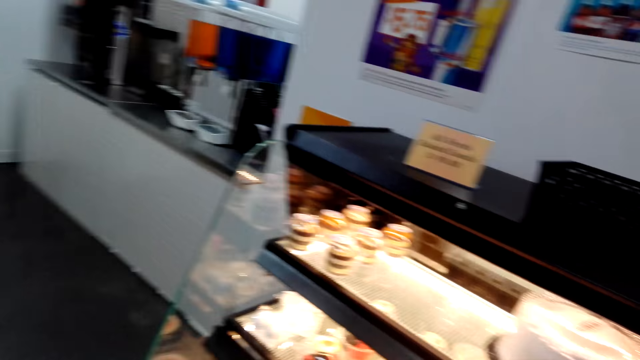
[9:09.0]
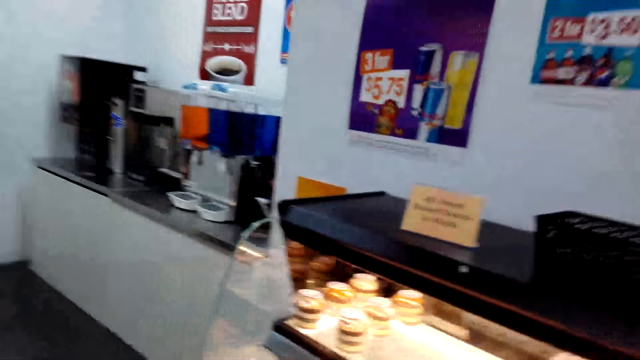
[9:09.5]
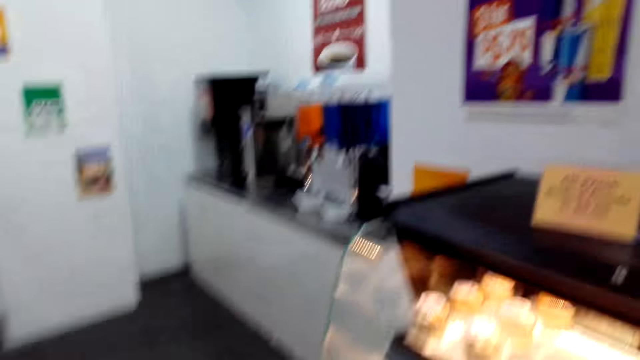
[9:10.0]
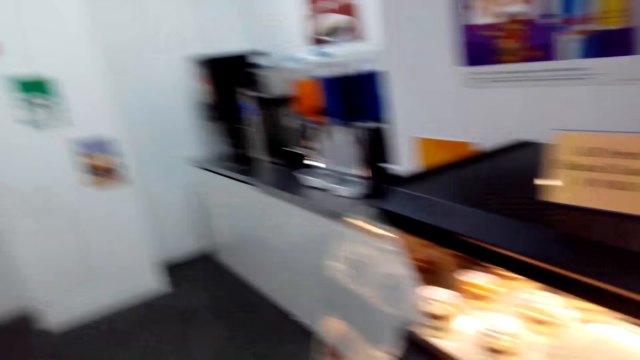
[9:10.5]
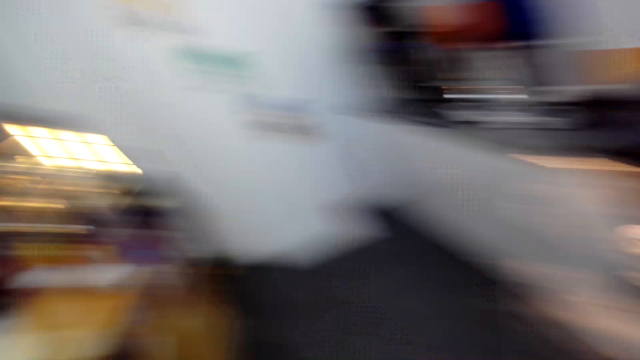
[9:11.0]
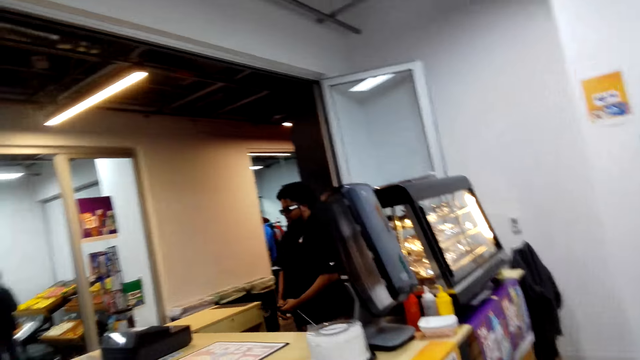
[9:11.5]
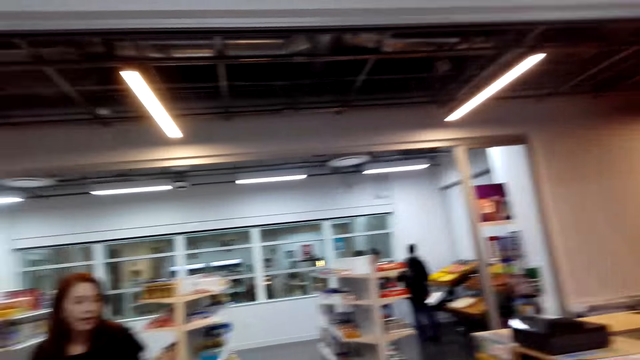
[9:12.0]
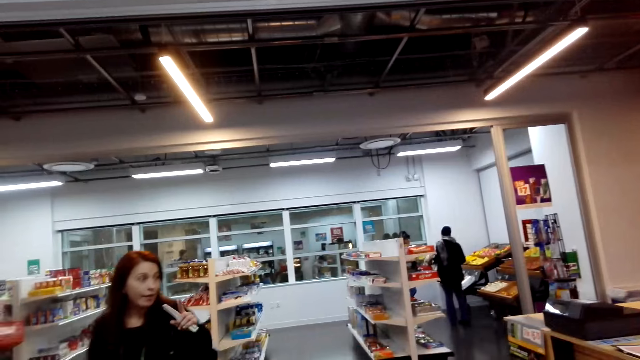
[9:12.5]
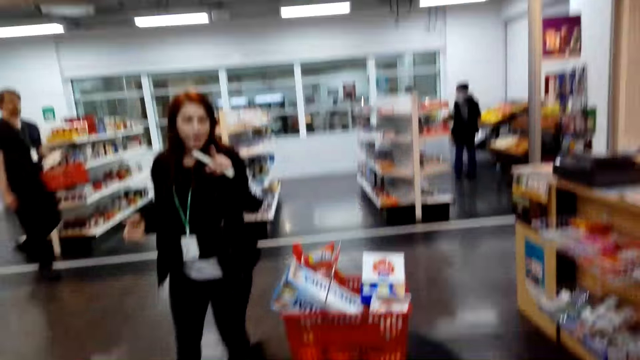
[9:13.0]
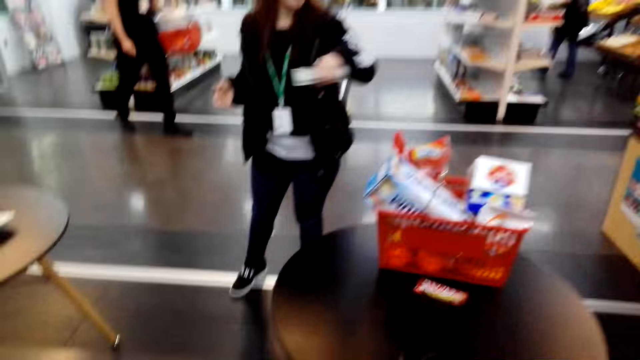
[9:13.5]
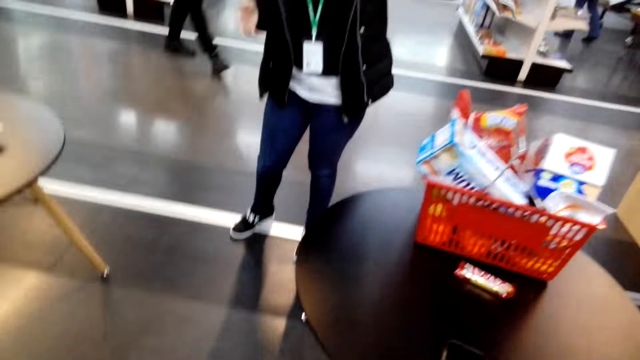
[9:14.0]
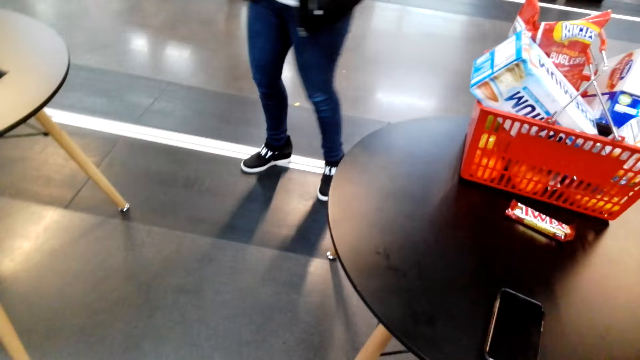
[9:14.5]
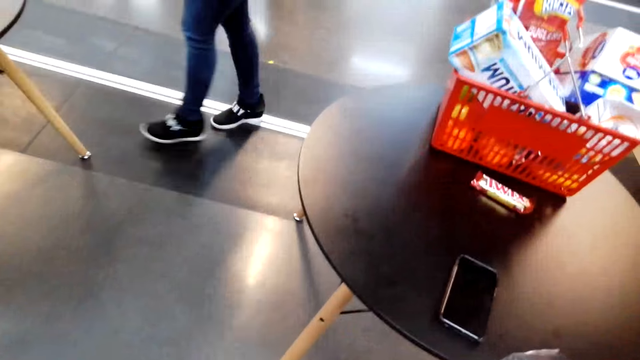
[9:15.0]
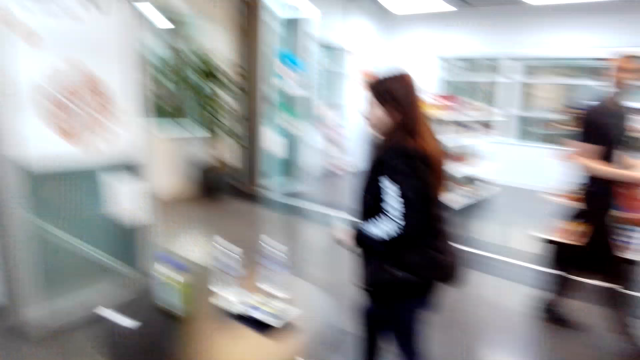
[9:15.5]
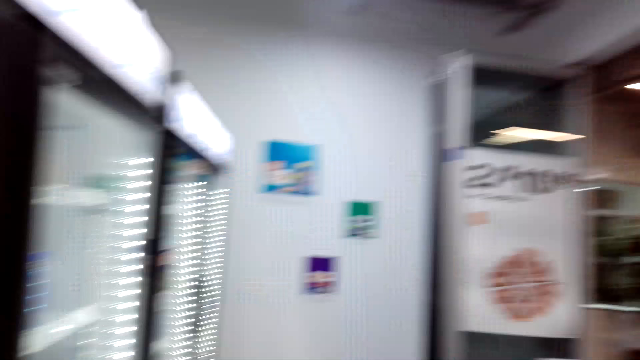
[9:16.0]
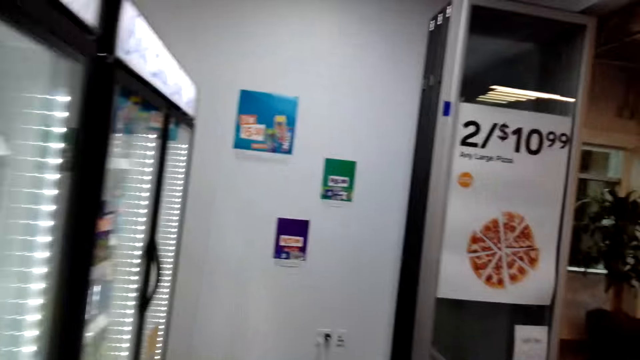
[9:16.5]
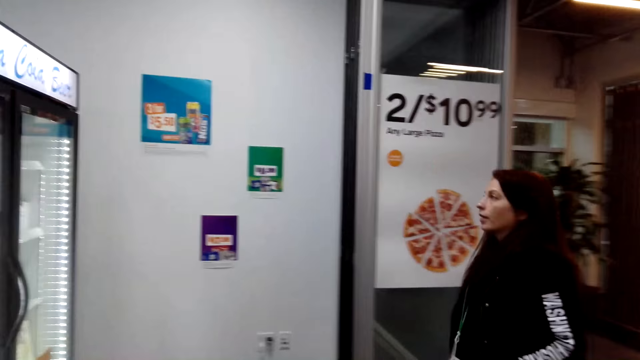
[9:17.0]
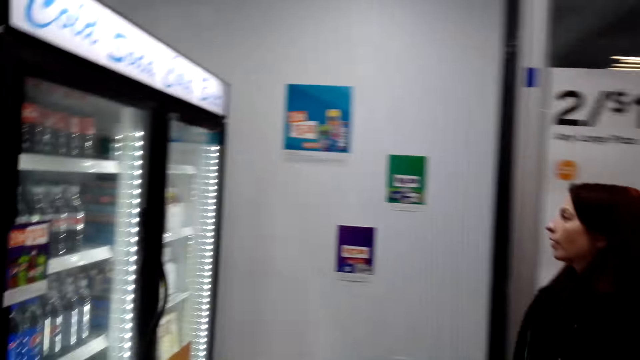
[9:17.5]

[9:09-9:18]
The camera wearer talks with the lady. They walk towards the fridge. They dialogue with a woman.

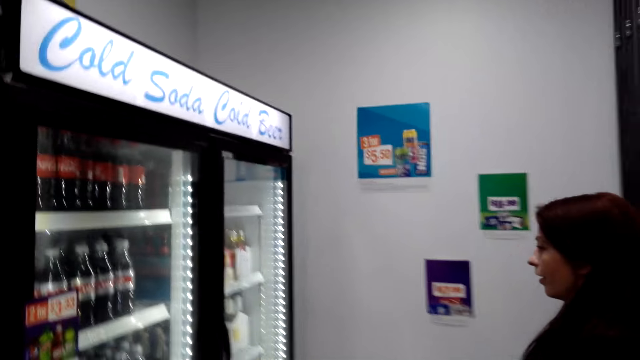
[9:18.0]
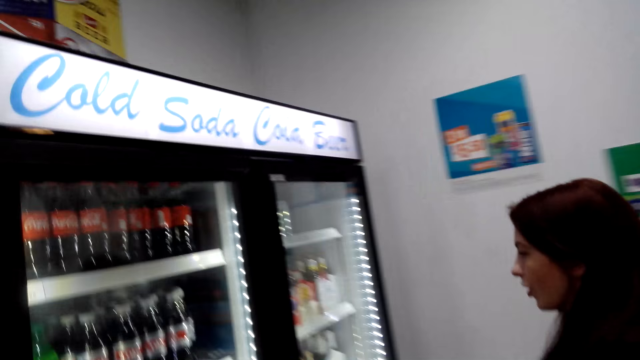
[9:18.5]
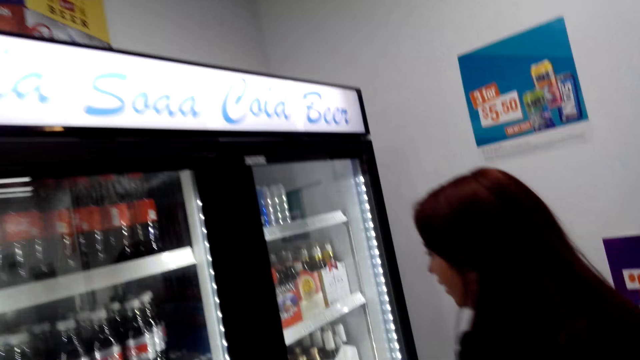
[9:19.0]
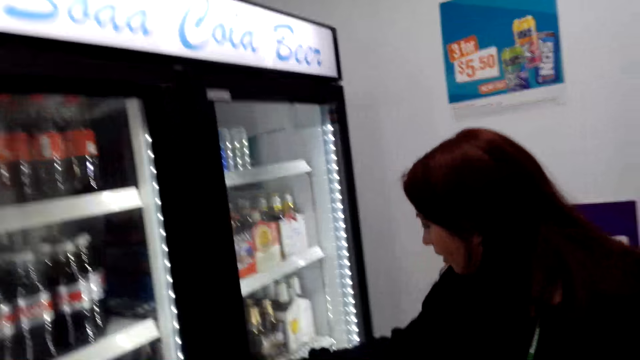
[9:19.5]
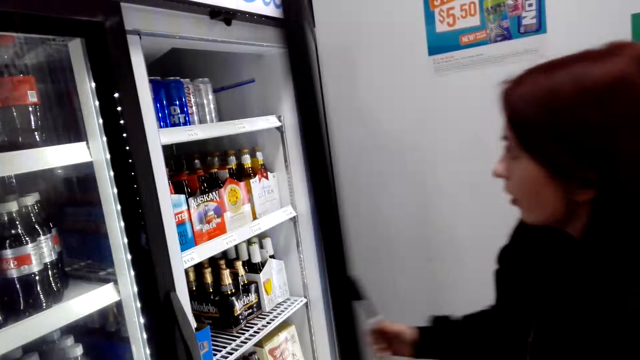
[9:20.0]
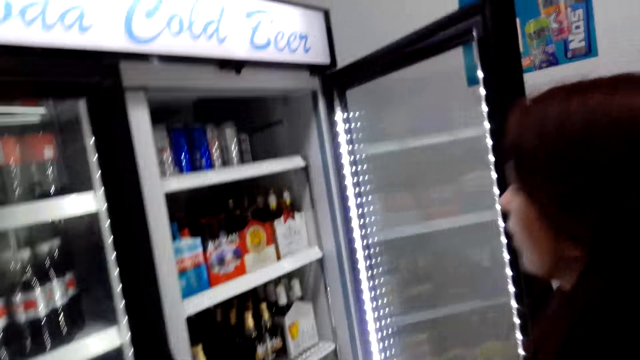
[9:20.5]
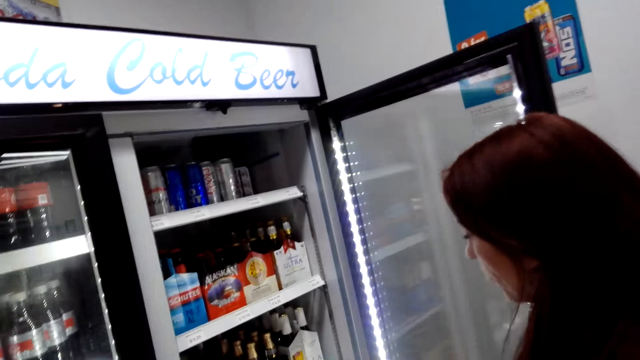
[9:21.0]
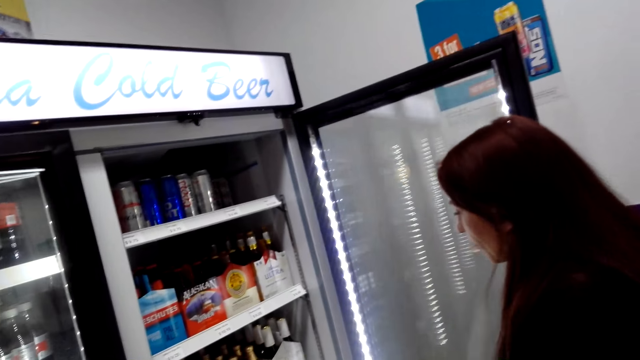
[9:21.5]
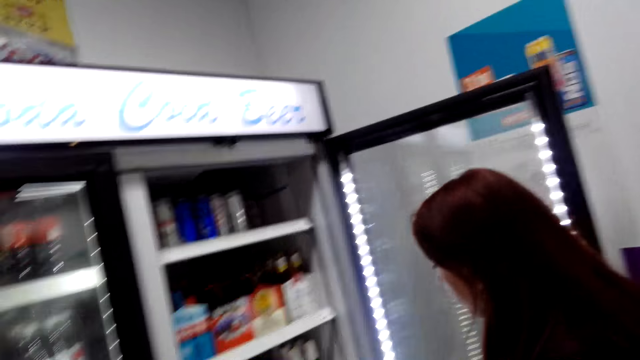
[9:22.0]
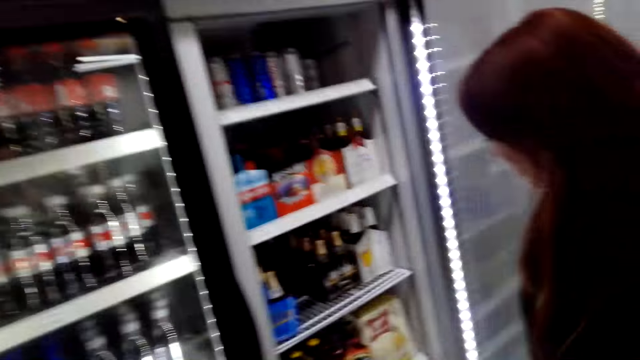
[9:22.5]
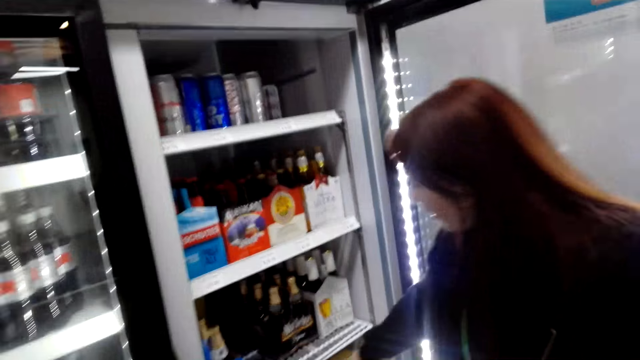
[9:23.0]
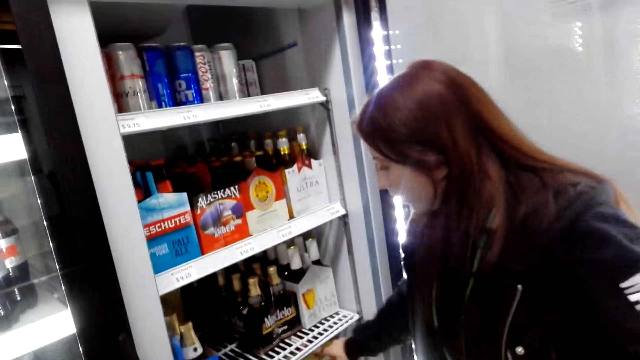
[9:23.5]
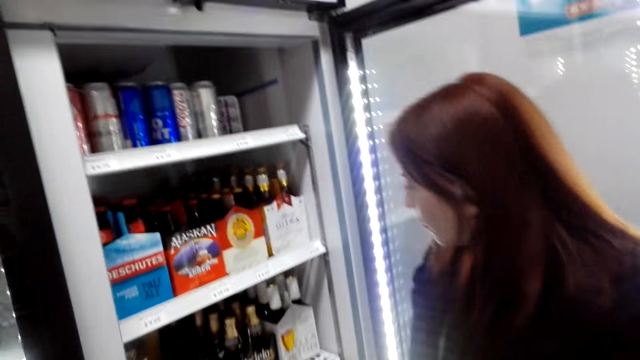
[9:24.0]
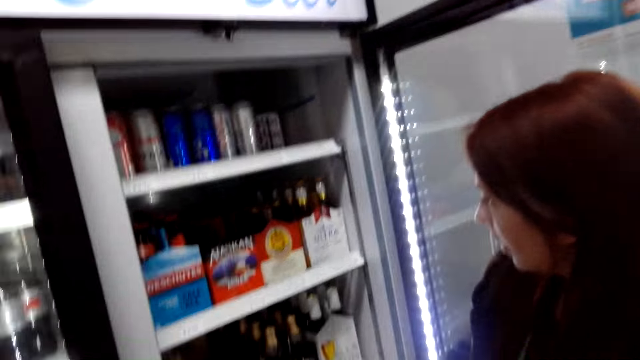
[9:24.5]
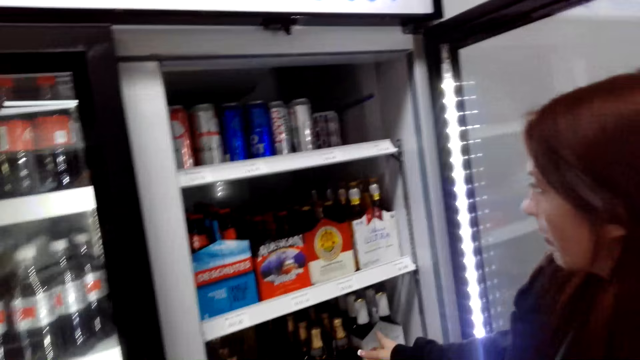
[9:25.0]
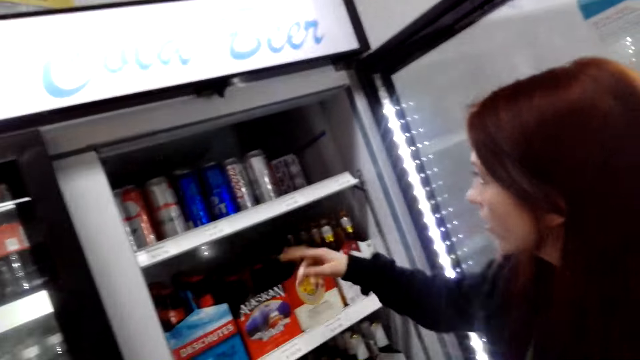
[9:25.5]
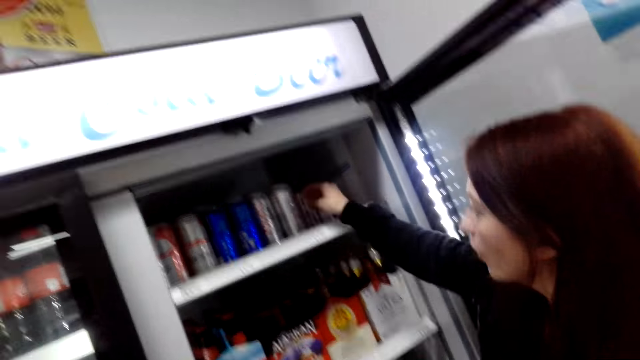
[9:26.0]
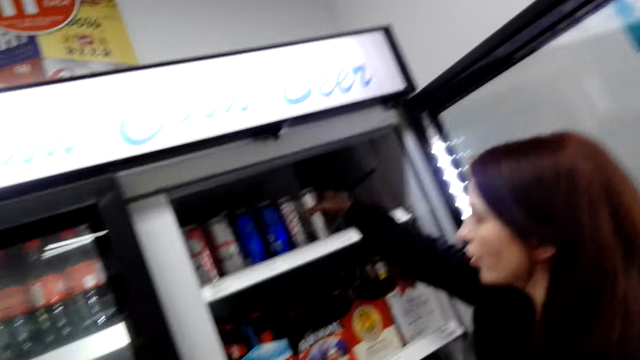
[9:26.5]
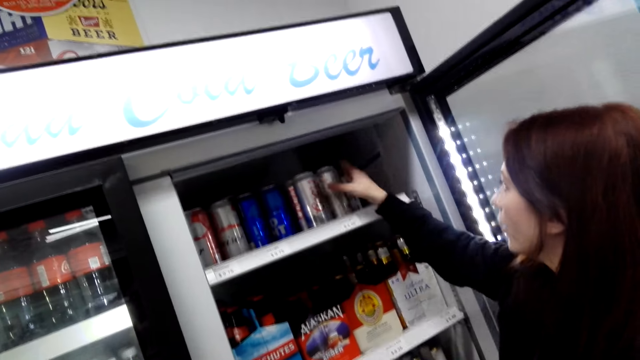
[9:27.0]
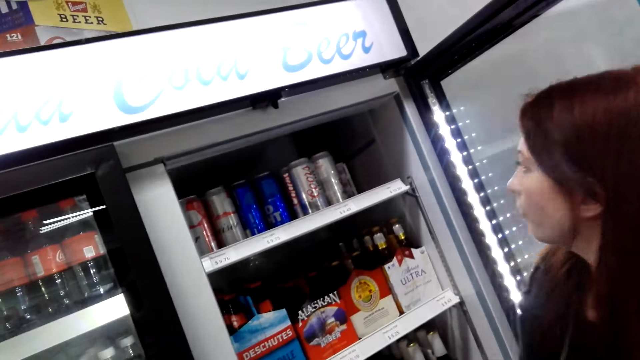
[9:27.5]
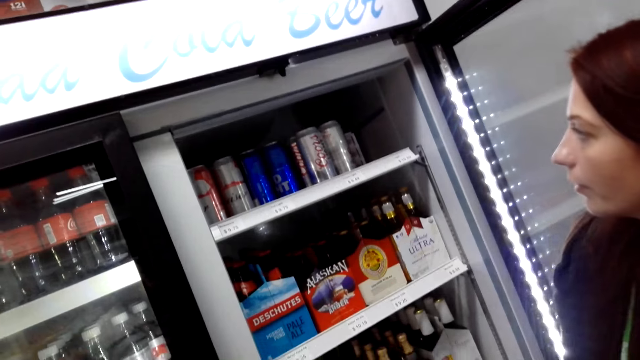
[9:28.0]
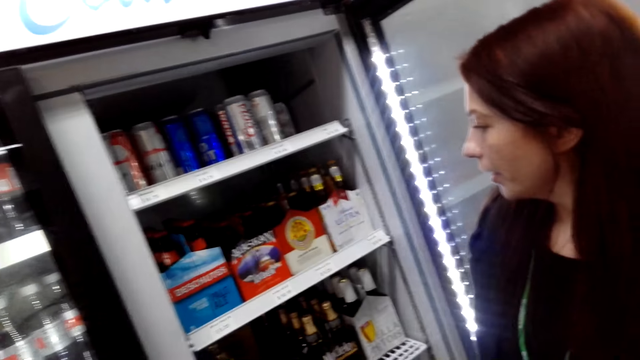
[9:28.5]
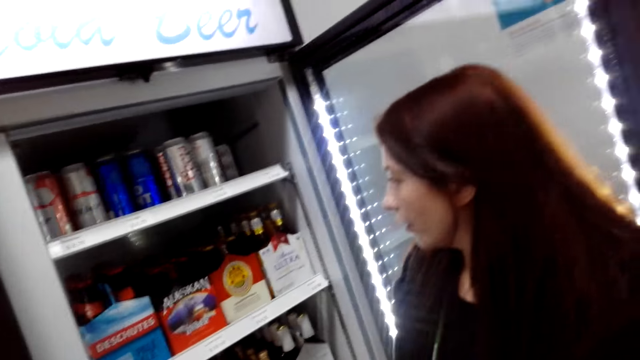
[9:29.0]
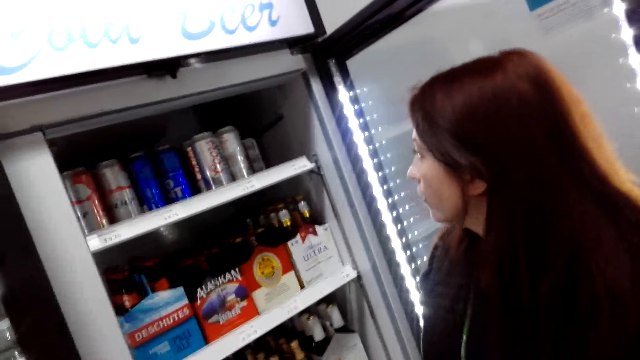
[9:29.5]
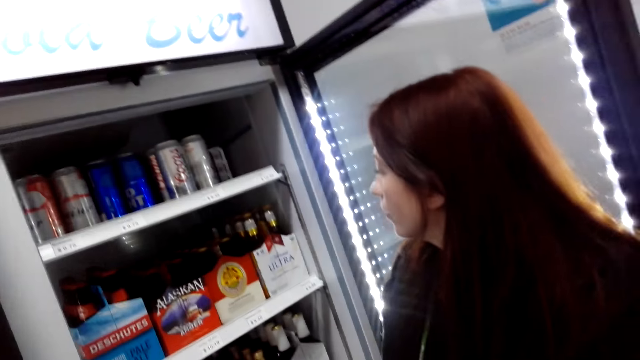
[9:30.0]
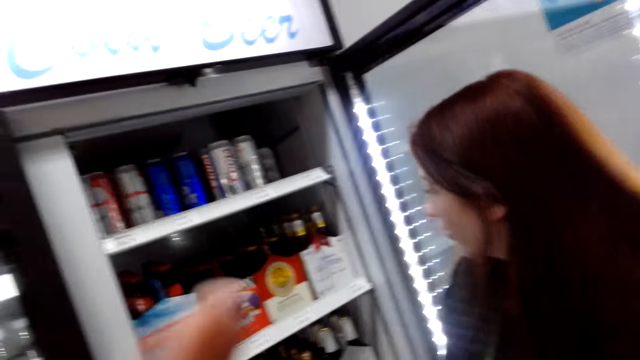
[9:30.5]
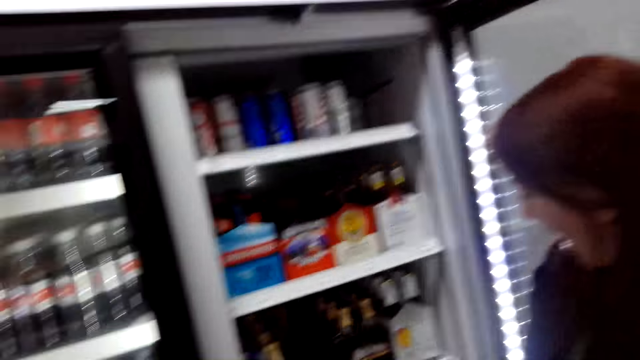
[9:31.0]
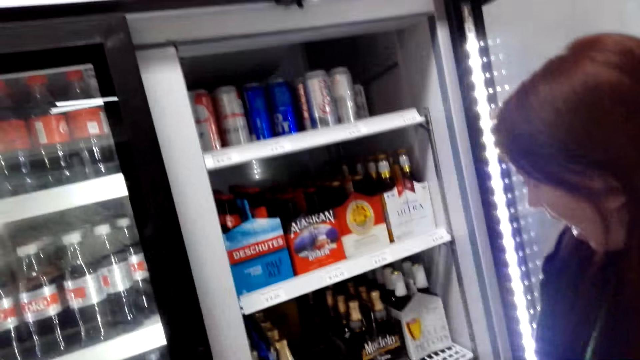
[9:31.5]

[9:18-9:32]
The woman opens the fridge. The camera wearer dialogues with the woman. The woman looks through the fridge. The camera wearer dialogues with the woman. They look at the drinks. The woman holds a drink.
